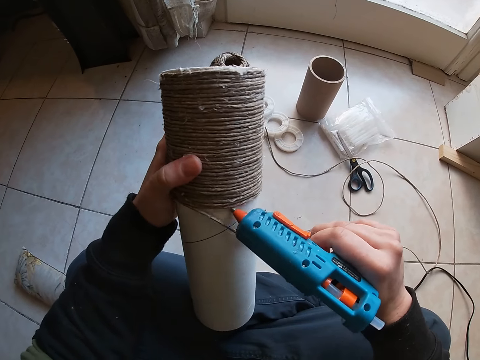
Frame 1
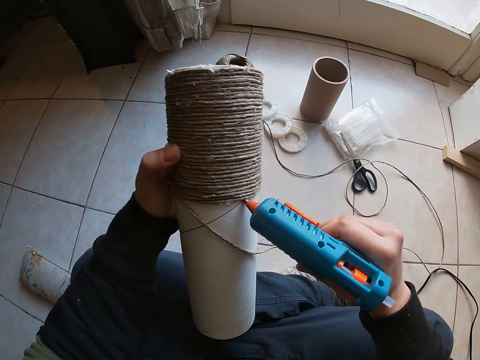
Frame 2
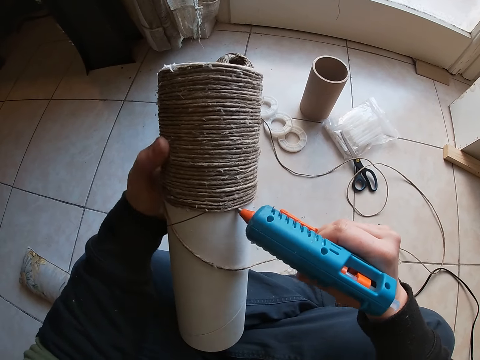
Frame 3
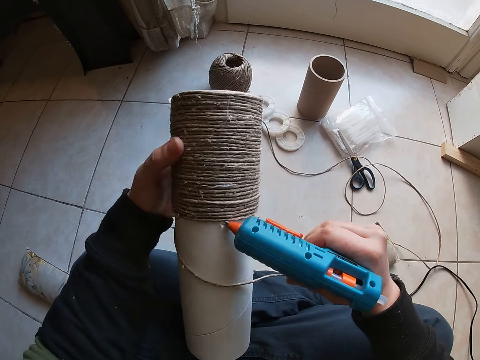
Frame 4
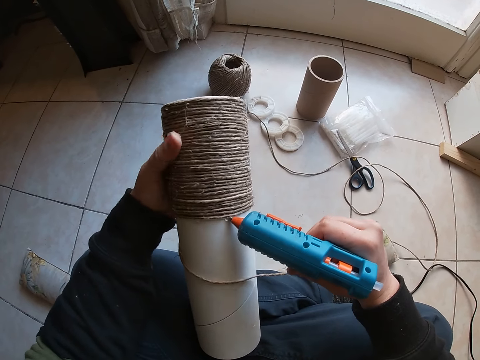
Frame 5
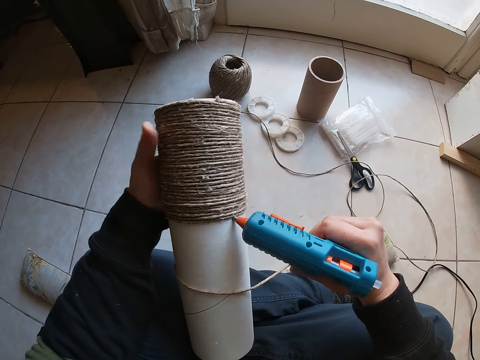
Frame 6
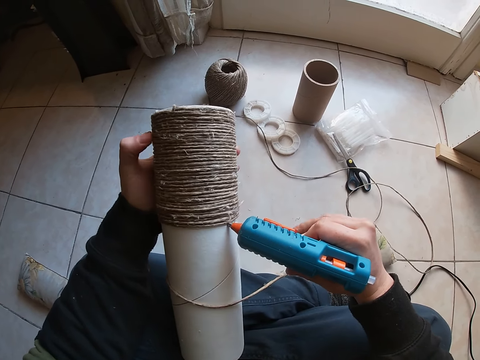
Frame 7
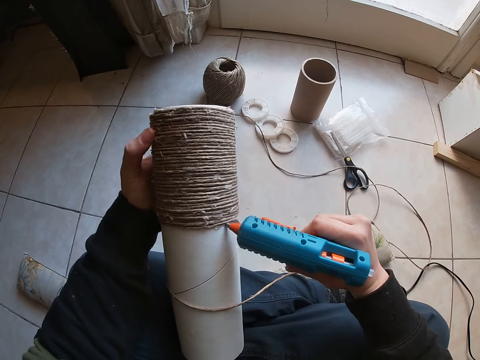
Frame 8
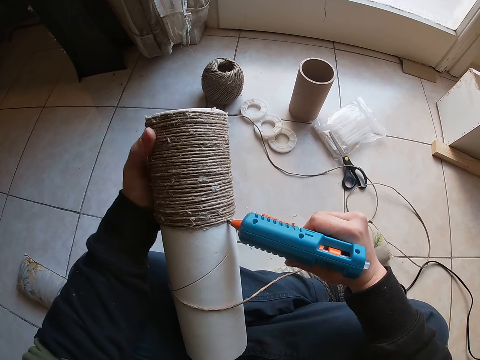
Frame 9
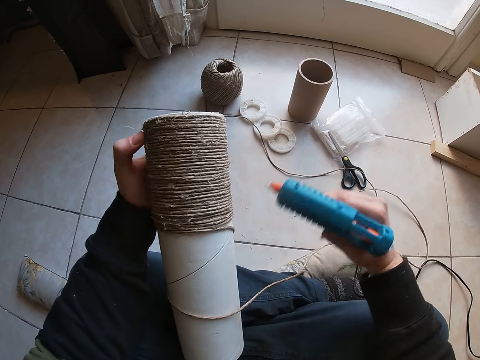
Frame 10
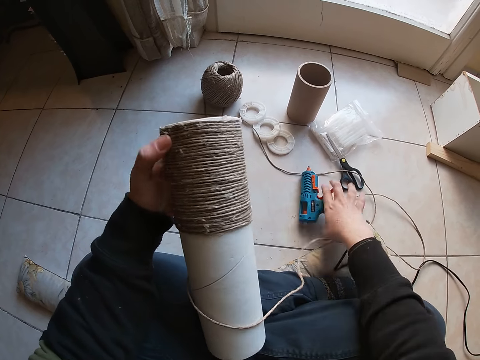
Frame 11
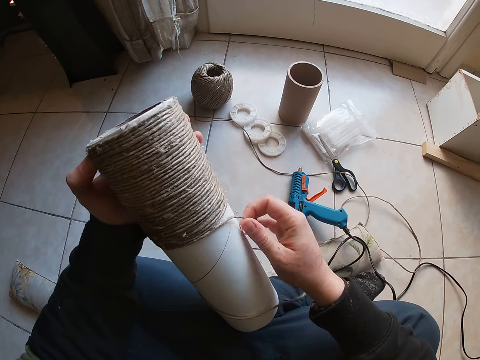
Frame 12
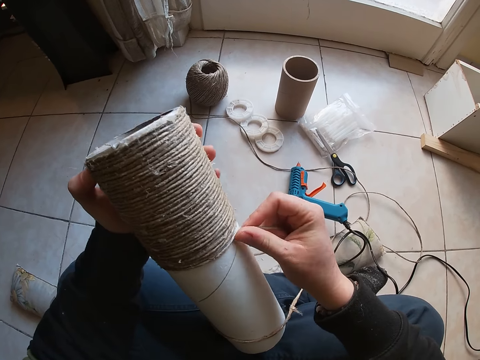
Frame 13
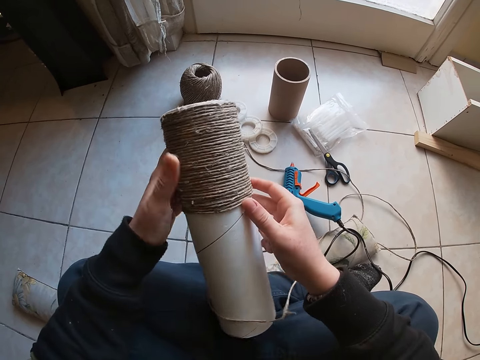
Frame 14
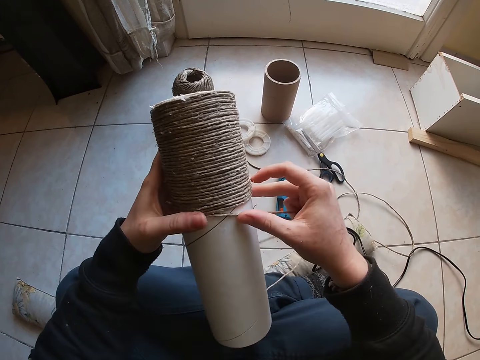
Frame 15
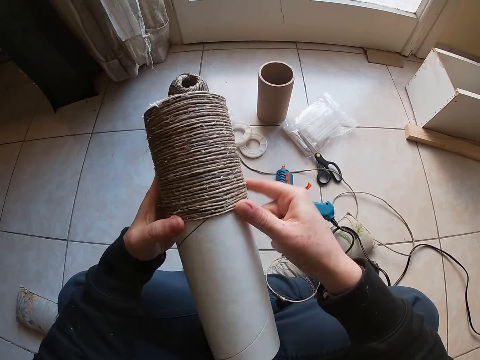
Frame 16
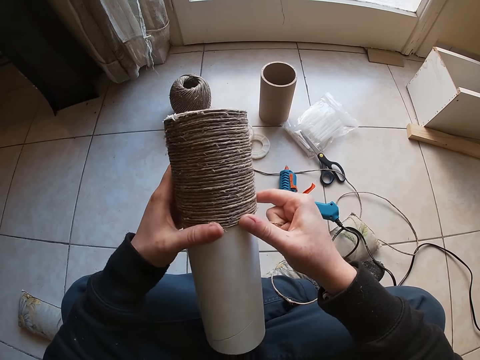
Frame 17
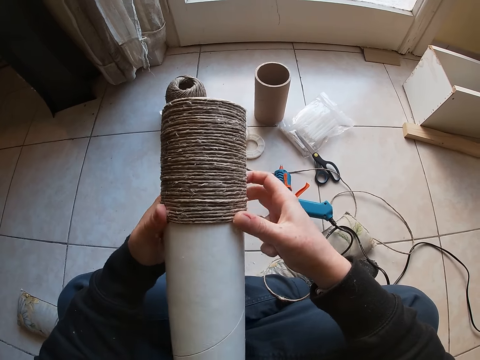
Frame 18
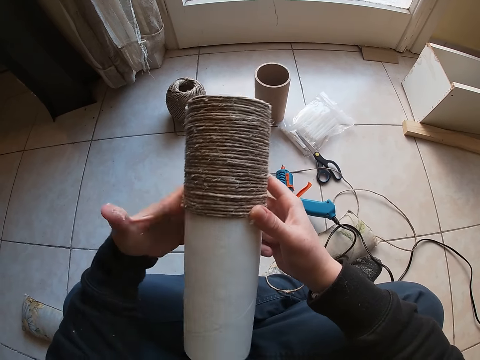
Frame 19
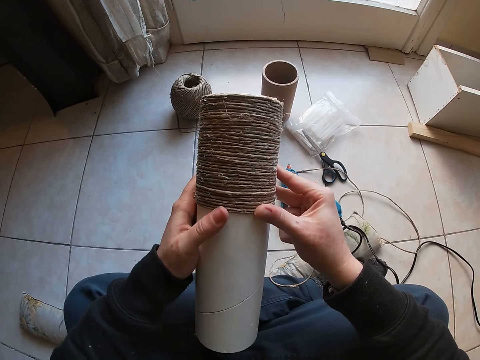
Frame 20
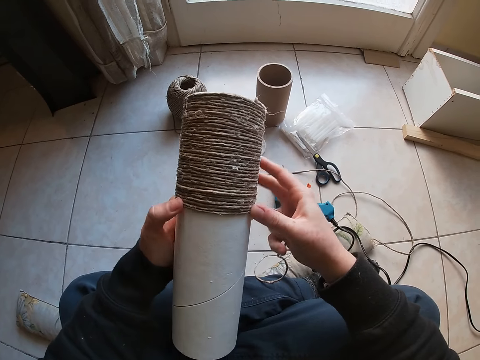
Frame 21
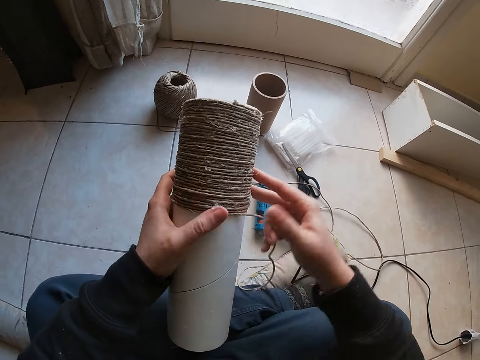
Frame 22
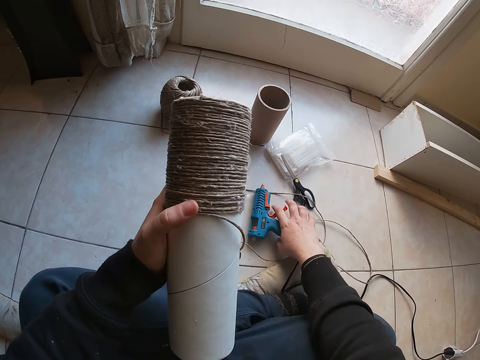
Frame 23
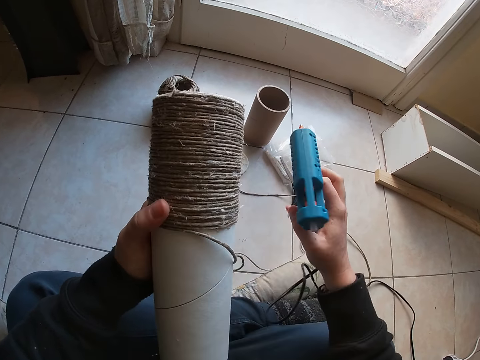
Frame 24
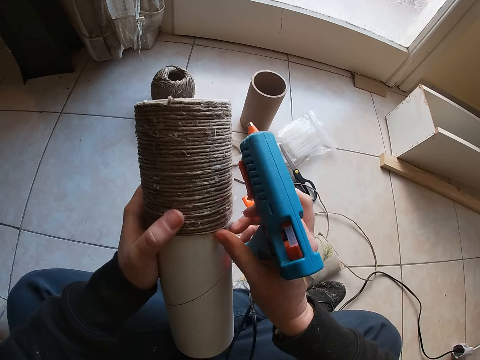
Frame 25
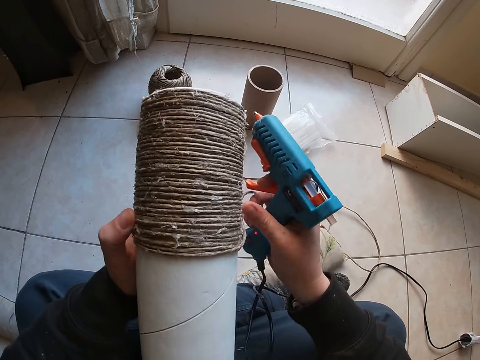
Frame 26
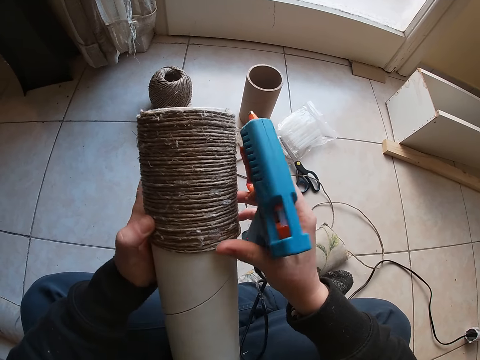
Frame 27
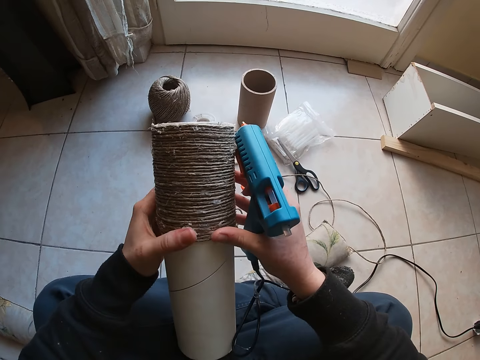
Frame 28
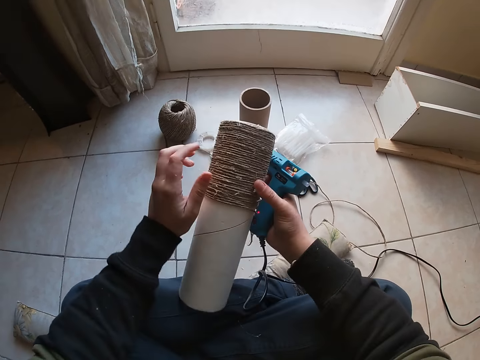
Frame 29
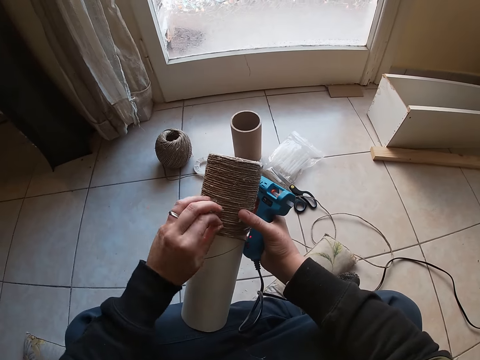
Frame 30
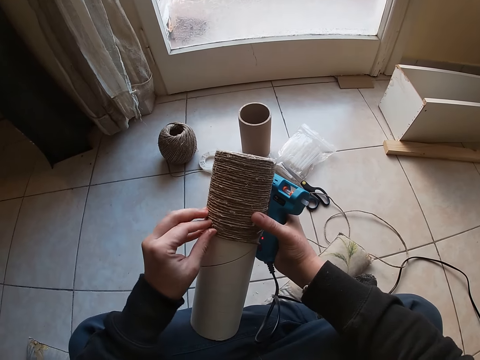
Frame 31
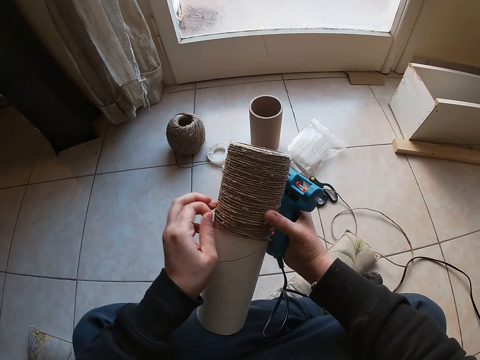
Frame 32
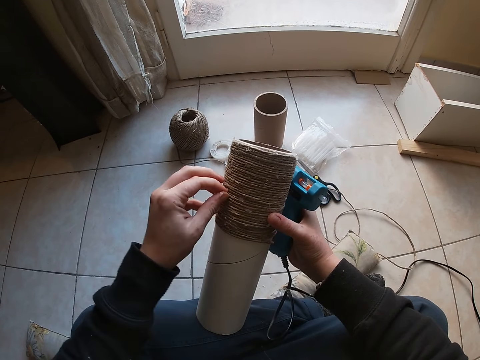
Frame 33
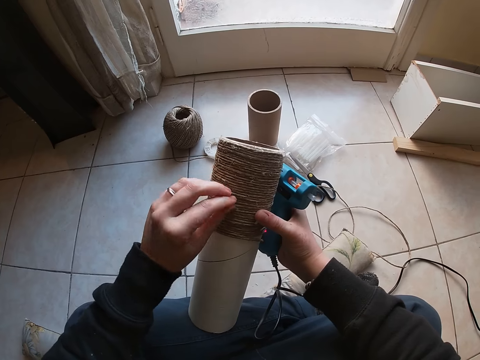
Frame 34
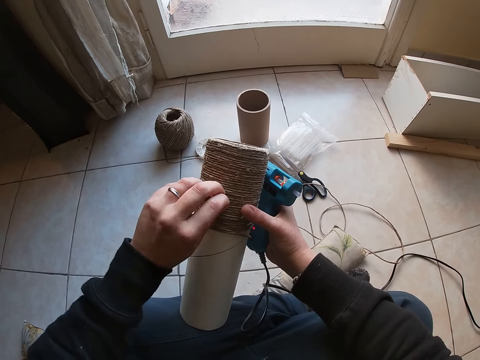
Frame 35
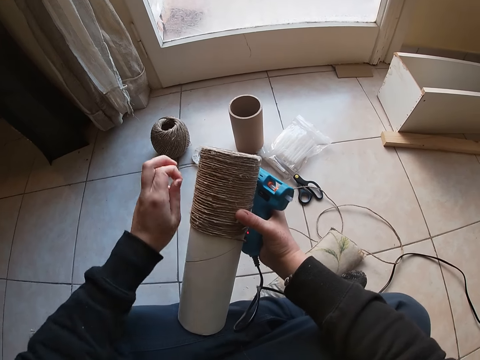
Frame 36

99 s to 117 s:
The camera wearer puts glue round the container. He drops the glue gun on the ground with his right hand. He sticks the yarns on the cardboard with his right hand. He carries the glue gun with his right hand from the ground. He removes the excess glue. He removes pieces of yarn with his left hand from the container.

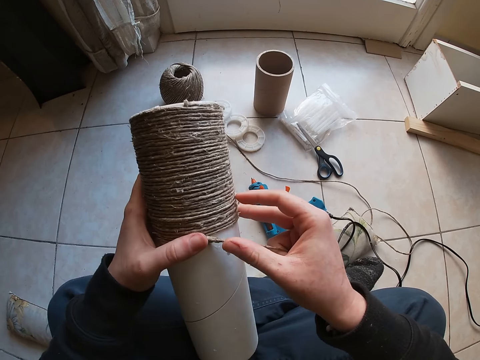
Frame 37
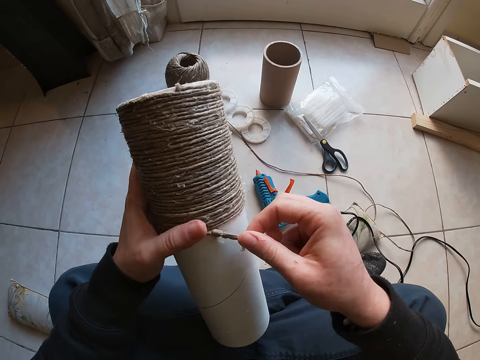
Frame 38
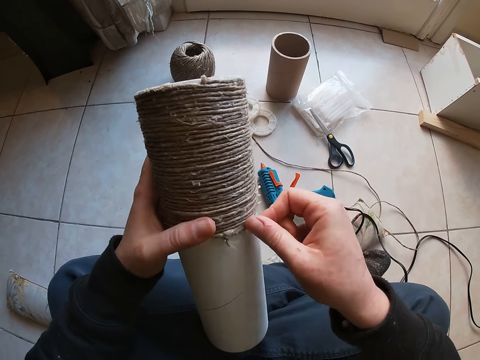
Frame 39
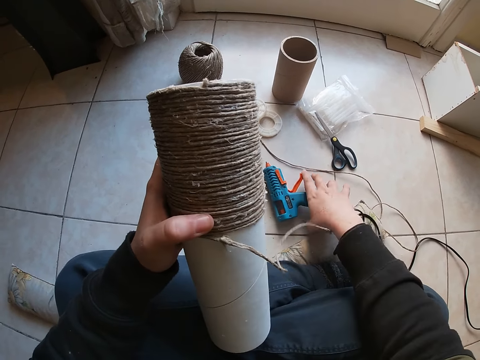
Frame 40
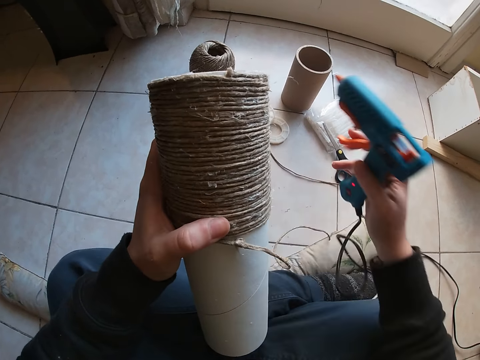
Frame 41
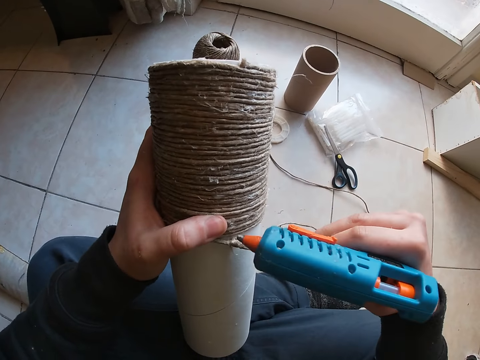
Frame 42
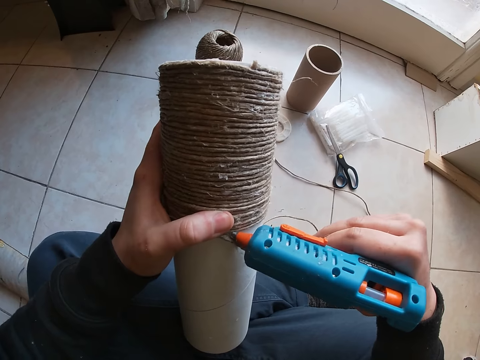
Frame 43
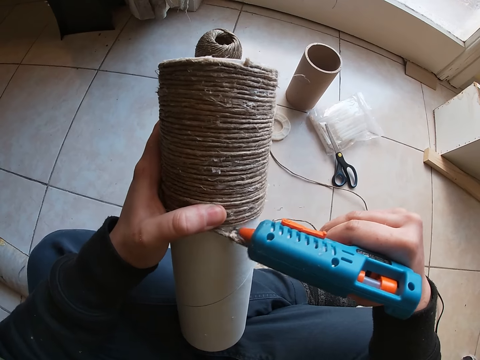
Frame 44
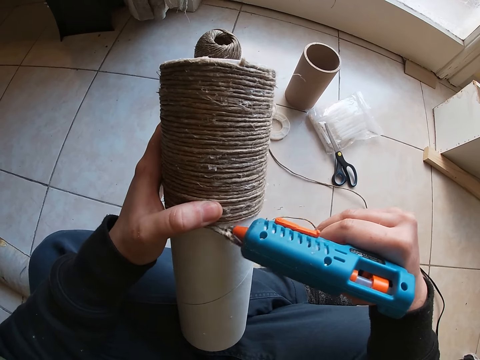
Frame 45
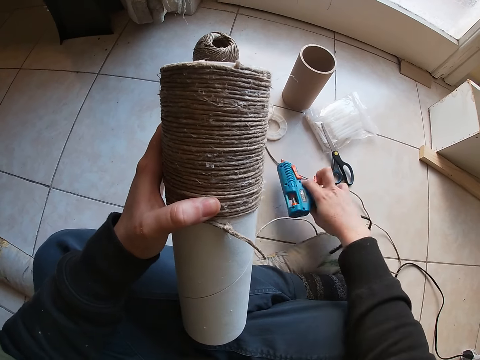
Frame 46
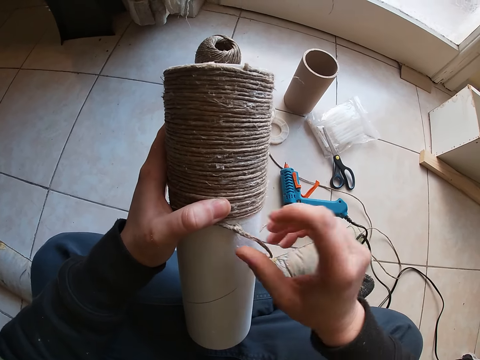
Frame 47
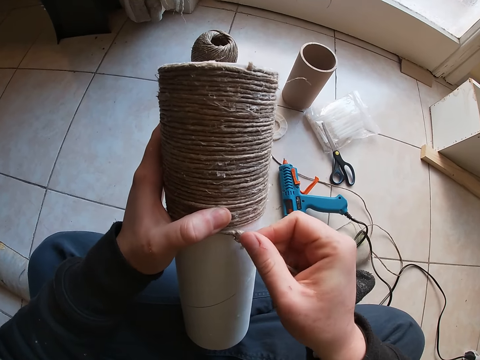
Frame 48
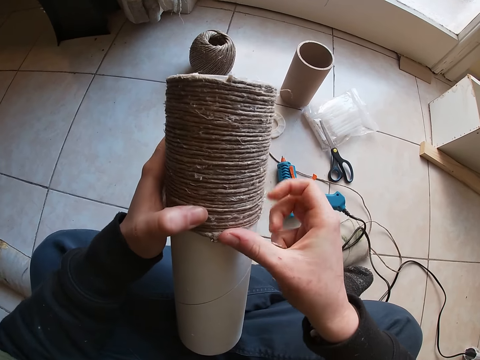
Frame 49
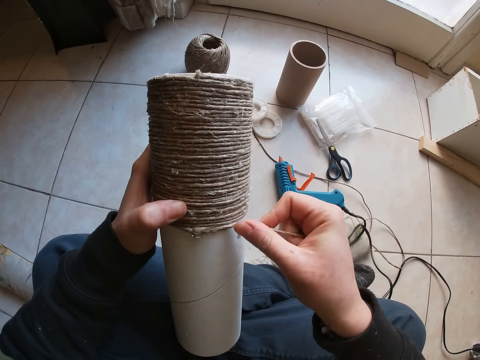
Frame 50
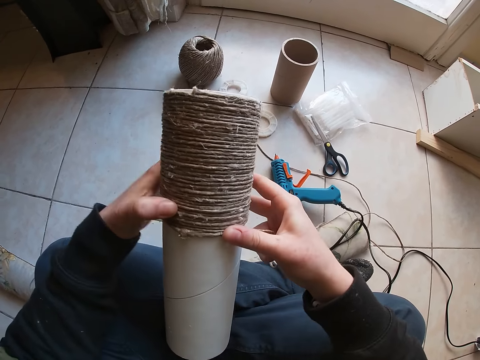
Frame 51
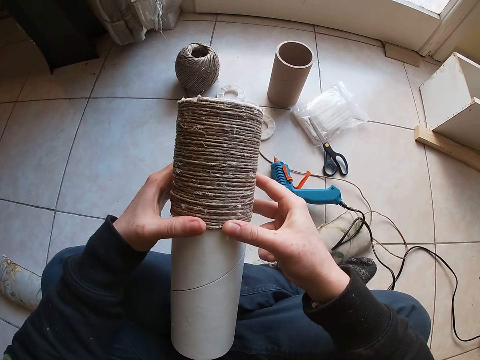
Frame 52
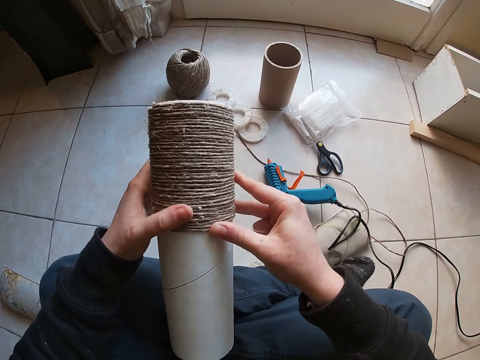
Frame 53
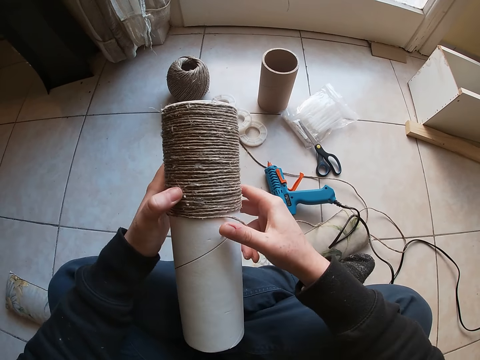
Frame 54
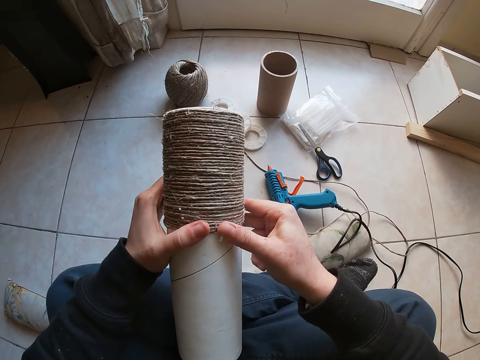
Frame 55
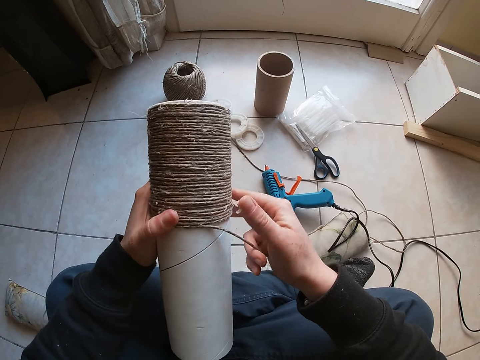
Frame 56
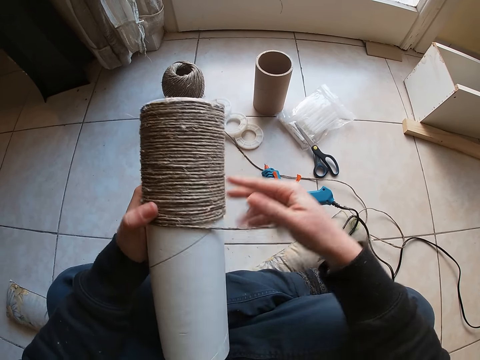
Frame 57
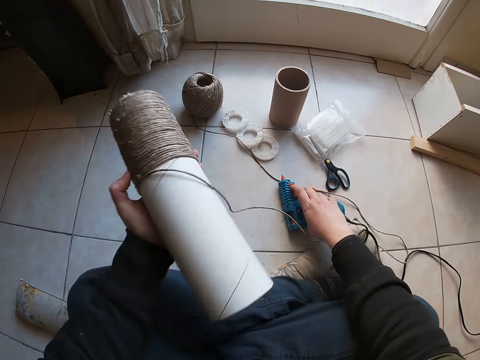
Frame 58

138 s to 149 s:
The camera wearer carries the glue gun with his right hand from the ground. He puts glue round the container. He drops the glue gun on the ground with his right hand. He sticks the yarns on the cardboard with his right hand.
